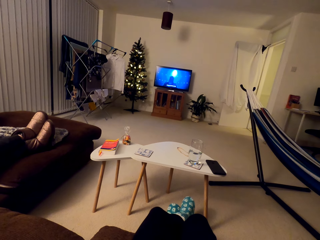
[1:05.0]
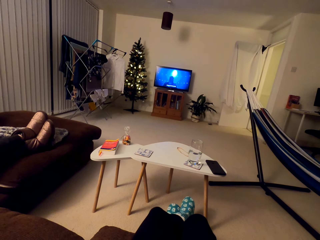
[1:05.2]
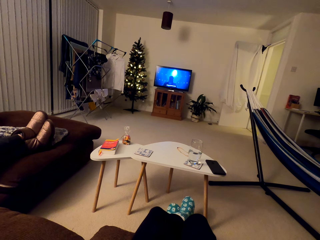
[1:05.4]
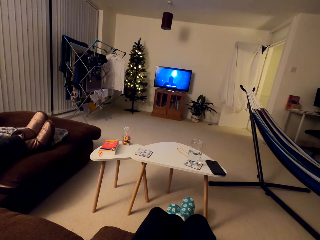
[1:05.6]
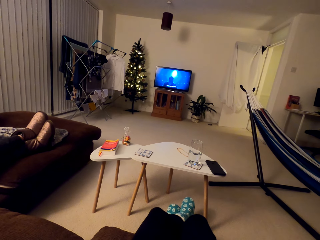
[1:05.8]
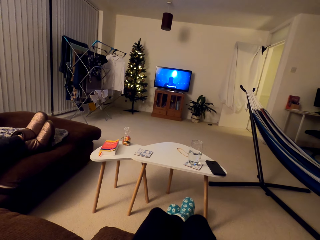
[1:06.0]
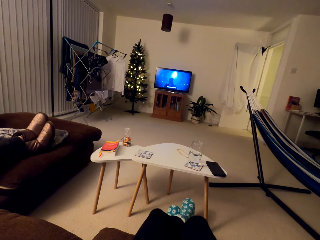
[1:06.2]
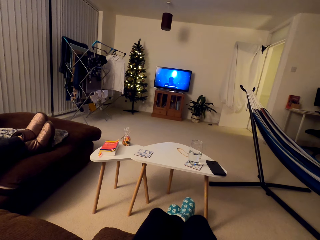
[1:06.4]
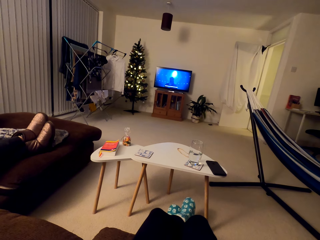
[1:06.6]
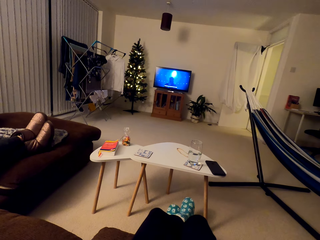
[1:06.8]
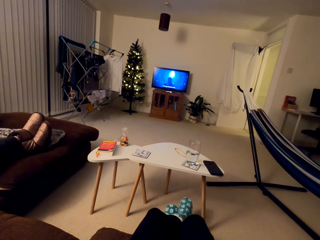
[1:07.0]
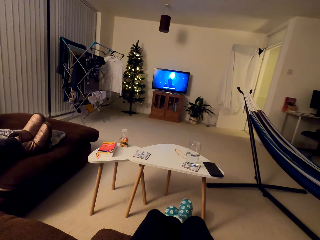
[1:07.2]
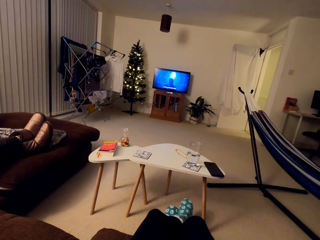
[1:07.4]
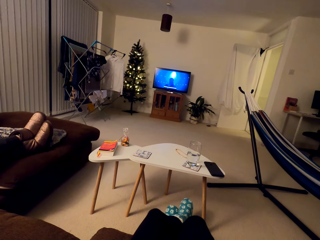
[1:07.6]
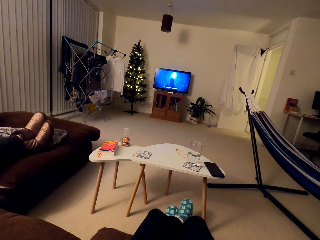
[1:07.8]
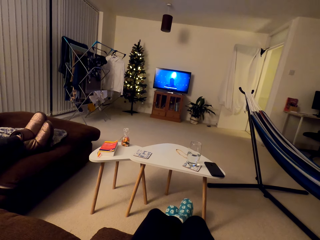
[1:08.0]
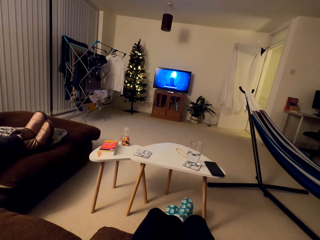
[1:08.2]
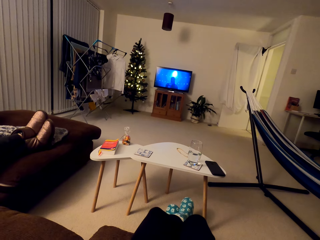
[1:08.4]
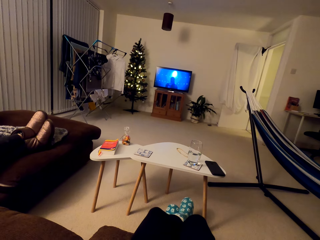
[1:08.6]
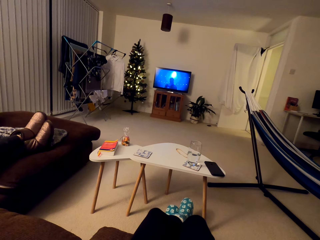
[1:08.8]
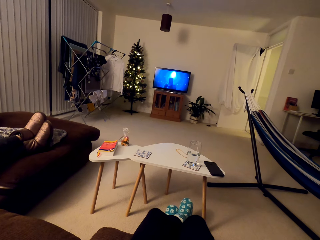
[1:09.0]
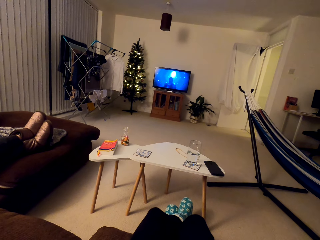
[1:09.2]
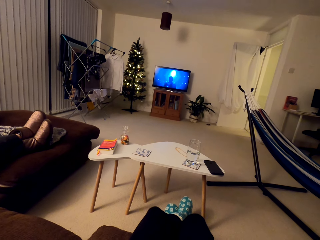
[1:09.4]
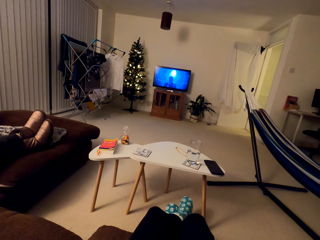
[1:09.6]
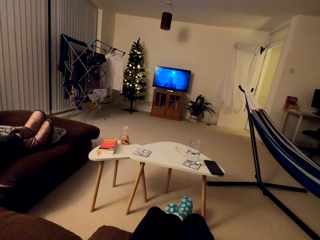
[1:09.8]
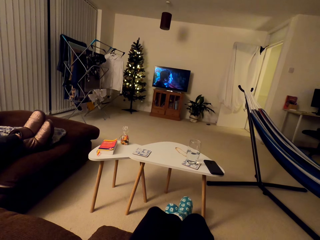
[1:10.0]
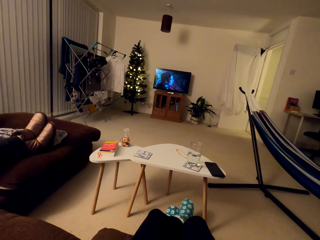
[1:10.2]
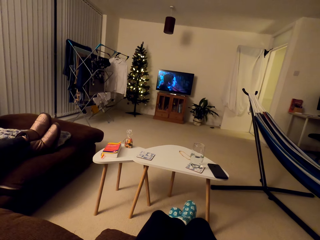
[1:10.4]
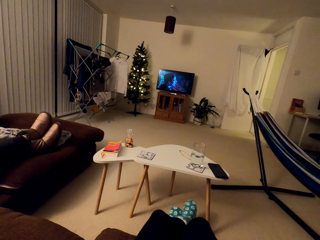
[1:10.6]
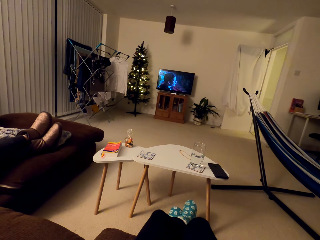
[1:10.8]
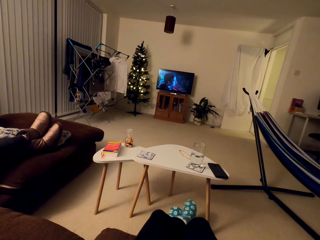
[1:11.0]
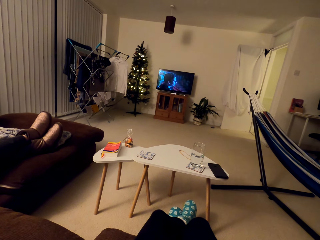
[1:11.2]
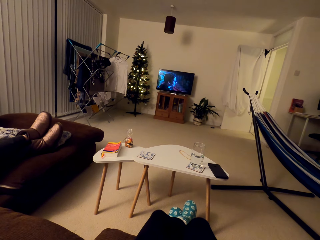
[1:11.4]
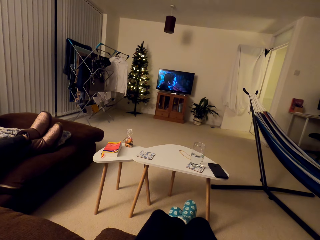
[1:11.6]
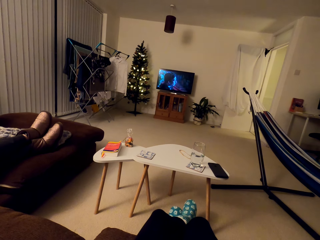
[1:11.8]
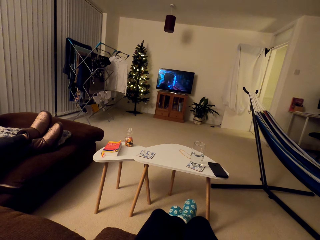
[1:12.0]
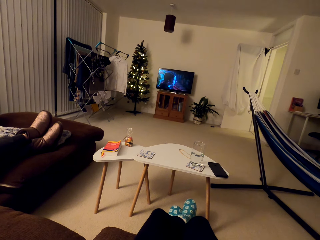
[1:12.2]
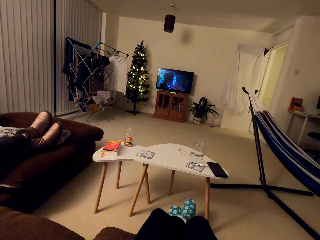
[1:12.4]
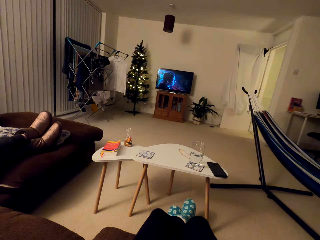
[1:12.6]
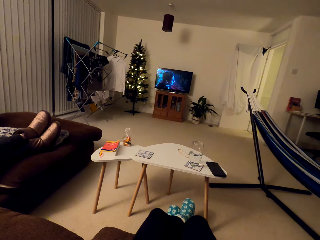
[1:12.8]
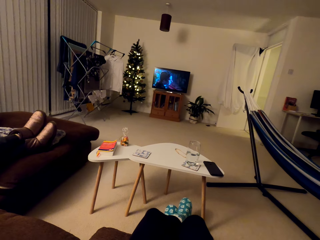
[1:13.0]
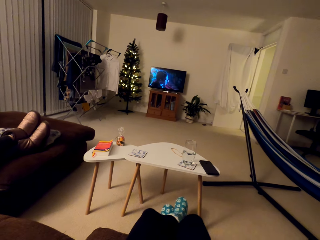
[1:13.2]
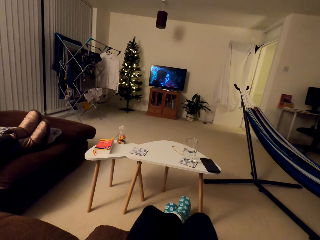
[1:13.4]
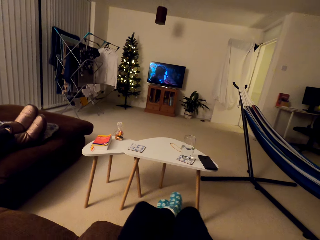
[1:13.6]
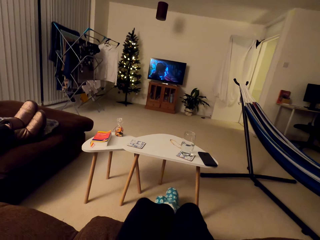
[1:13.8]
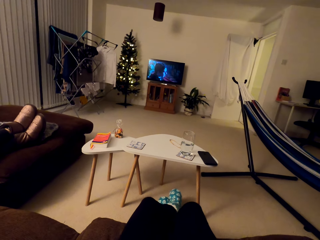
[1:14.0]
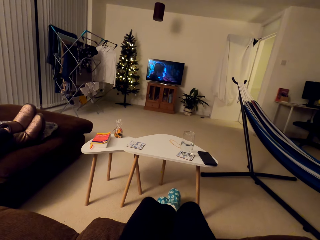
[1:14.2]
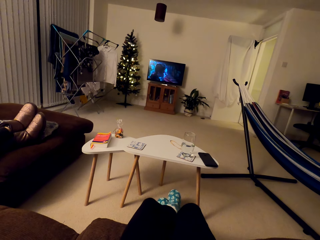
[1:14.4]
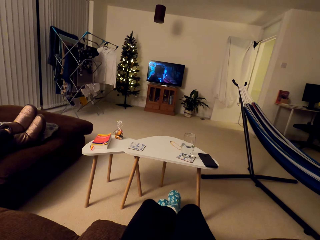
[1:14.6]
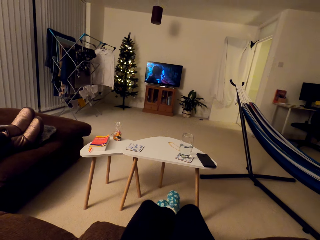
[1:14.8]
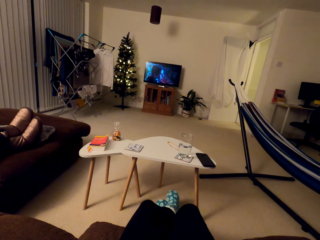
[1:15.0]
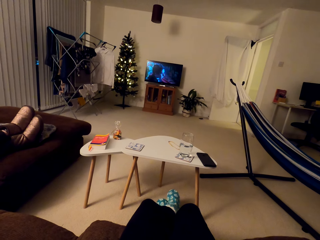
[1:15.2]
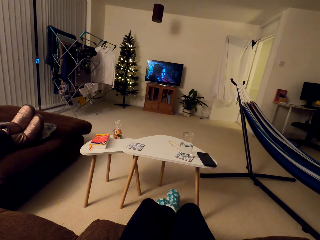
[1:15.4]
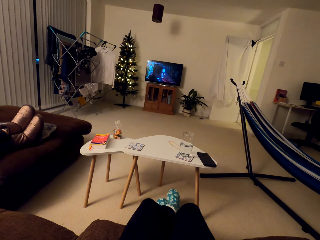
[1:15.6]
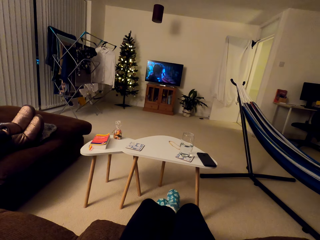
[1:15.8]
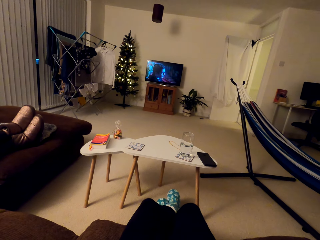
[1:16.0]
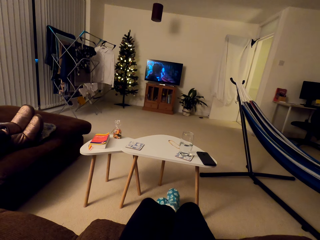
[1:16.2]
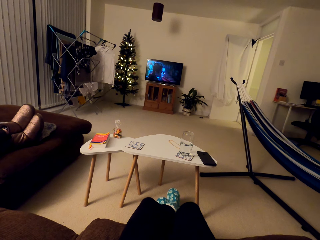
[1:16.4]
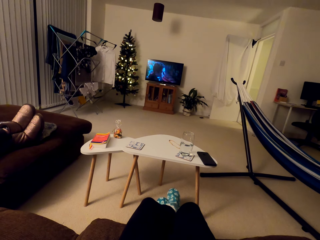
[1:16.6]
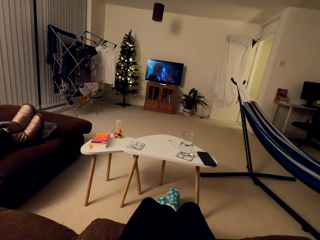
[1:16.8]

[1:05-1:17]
The camera wearer watches TV and speaks to the person. They interact with the person.

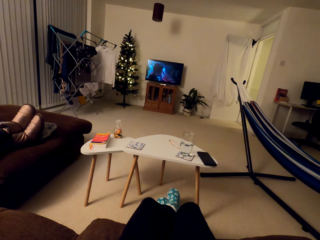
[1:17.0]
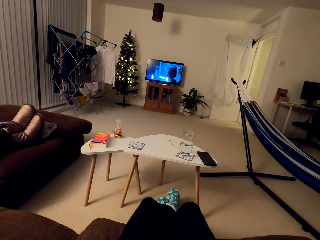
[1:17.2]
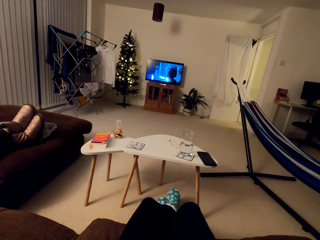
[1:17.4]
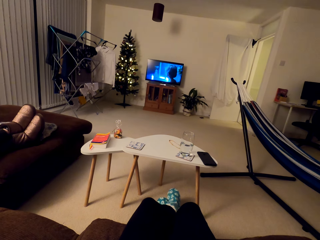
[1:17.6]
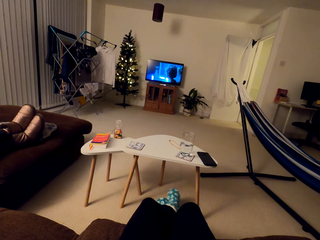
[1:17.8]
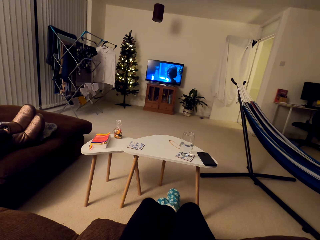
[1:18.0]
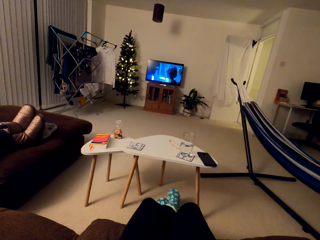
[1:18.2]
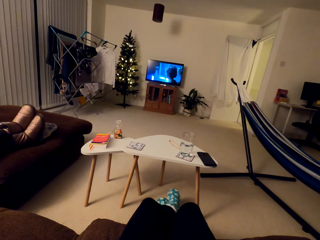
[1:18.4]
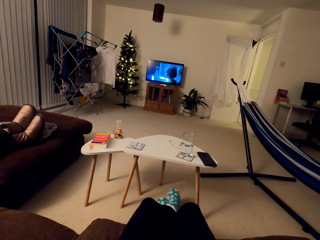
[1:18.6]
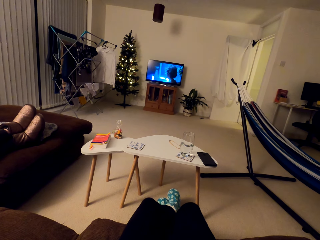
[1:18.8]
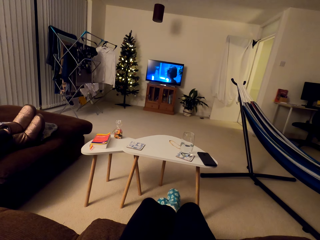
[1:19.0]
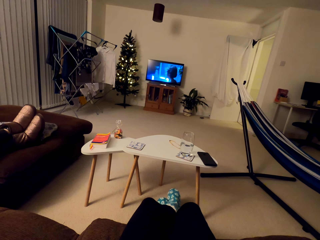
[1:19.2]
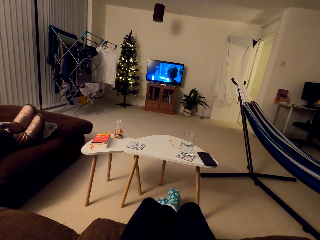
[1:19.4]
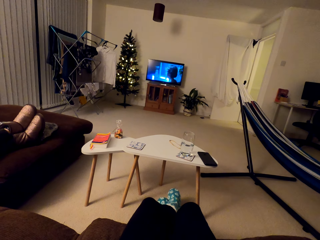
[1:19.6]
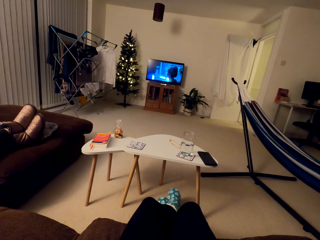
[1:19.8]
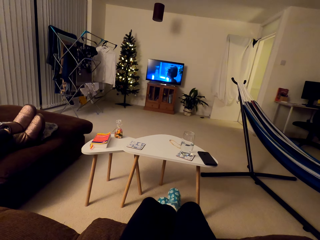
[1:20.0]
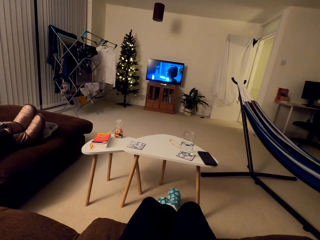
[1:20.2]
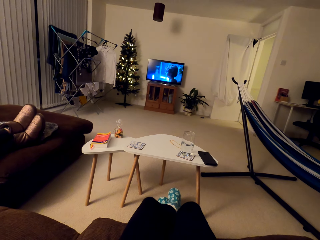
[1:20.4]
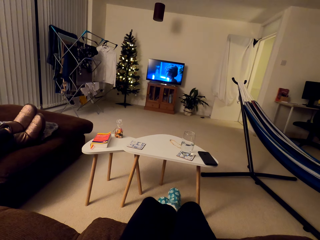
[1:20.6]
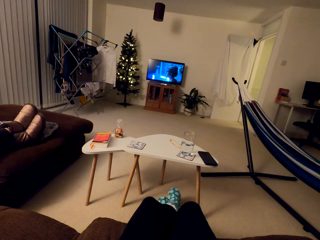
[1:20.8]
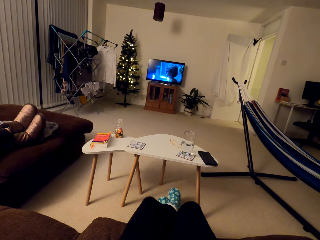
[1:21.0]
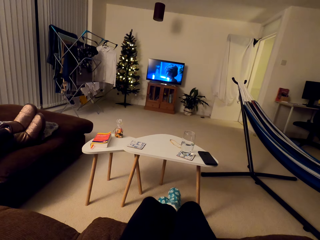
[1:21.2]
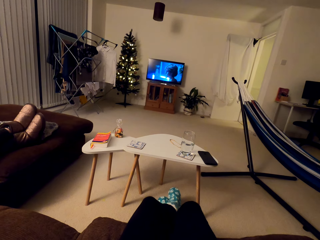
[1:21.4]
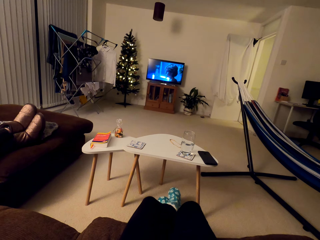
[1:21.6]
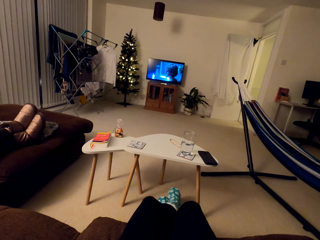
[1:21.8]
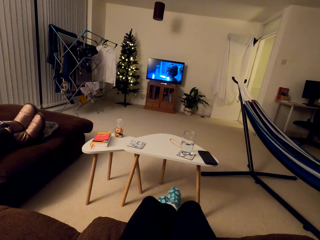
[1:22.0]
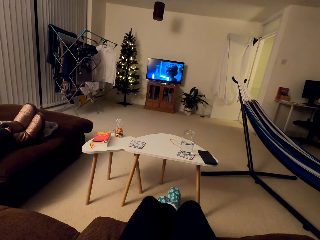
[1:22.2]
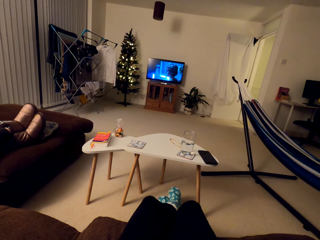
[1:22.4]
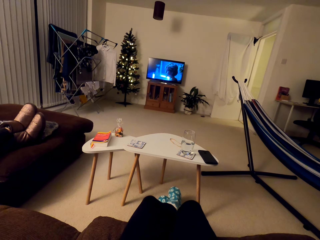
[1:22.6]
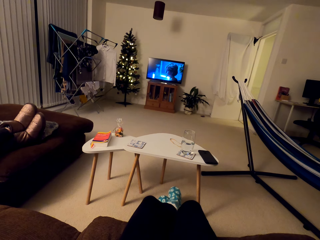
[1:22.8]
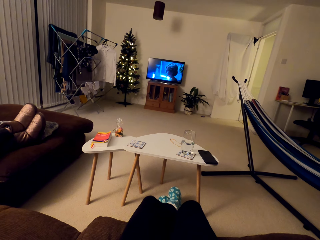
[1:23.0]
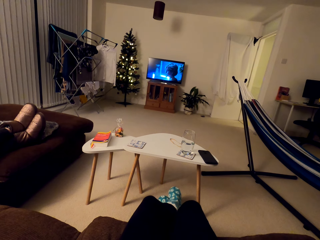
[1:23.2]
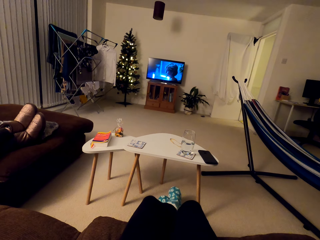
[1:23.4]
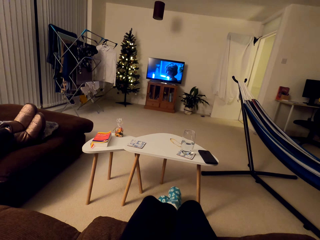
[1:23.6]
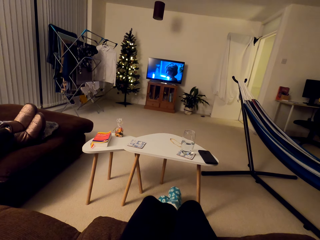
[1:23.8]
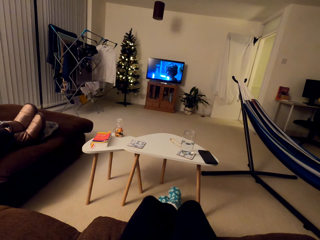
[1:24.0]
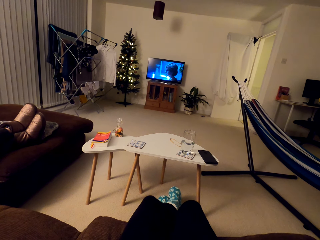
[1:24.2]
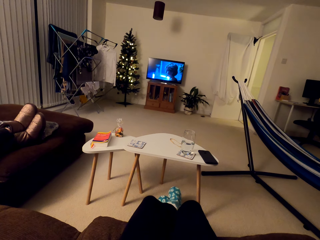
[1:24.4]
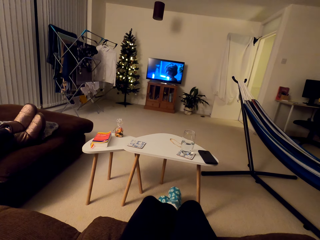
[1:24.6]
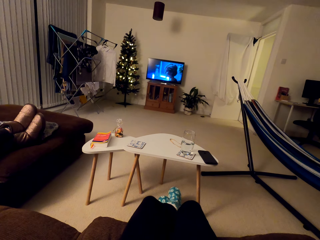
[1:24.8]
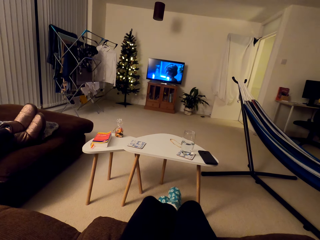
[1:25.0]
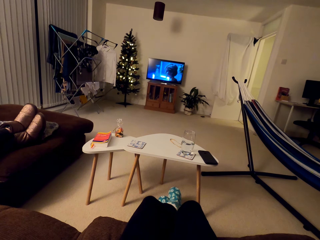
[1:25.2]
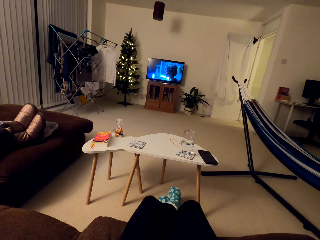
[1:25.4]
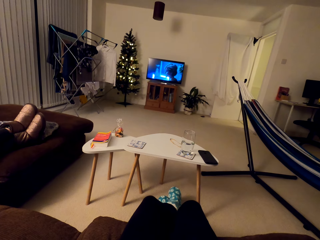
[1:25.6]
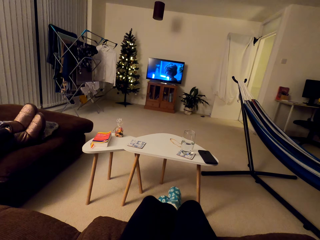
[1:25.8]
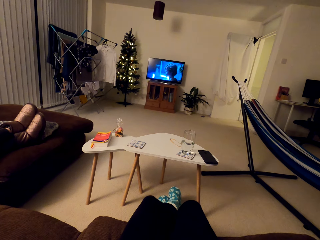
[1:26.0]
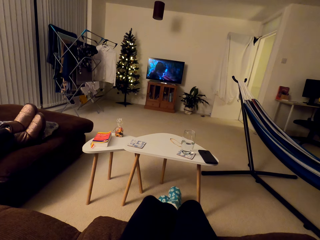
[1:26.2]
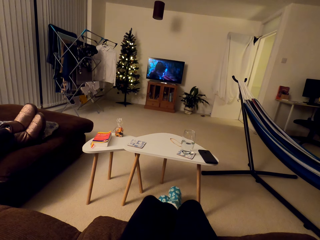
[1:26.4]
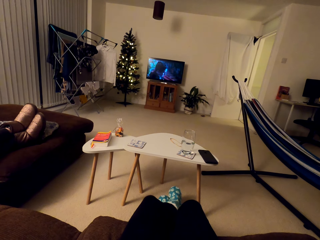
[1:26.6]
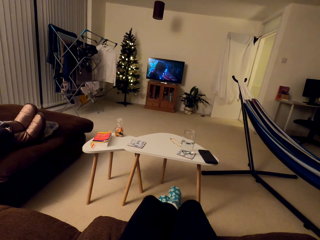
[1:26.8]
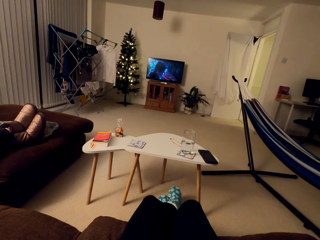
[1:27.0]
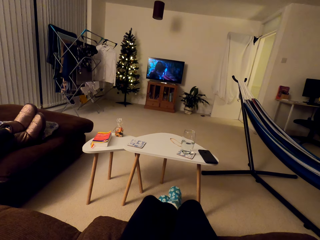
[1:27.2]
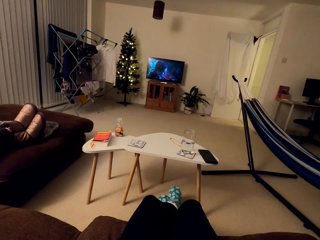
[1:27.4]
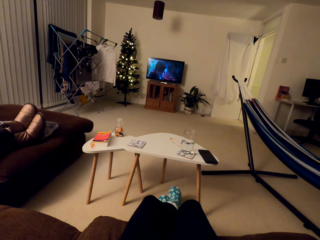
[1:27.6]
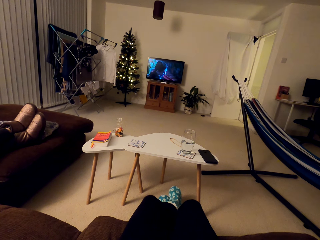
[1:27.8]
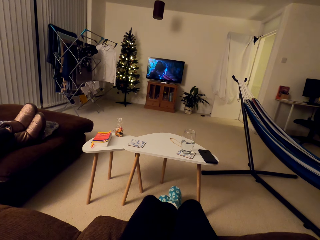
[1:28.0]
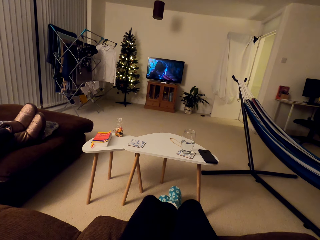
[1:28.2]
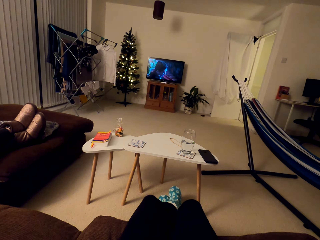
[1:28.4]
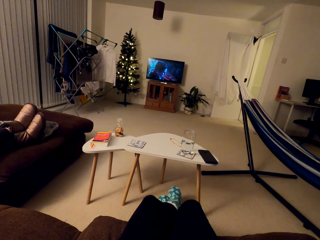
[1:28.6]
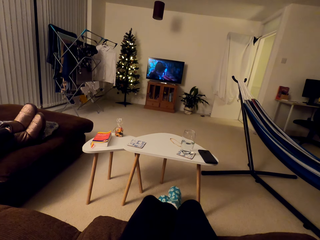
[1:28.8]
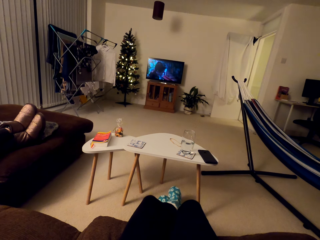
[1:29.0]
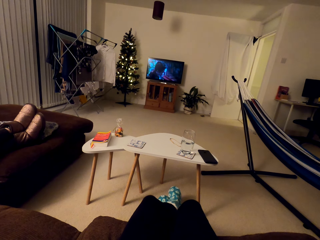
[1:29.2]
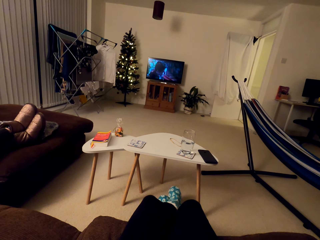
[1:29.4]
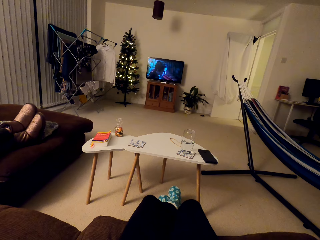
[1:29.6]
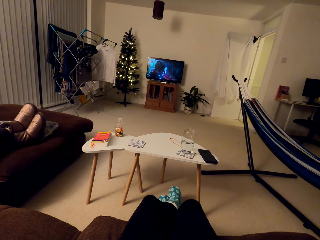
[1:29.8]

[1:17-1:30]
The camera wearer watches the television.
